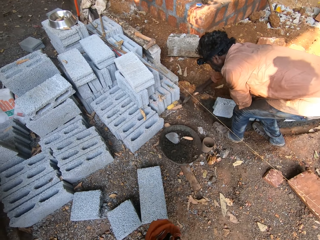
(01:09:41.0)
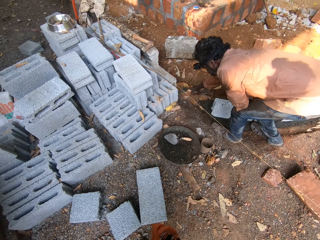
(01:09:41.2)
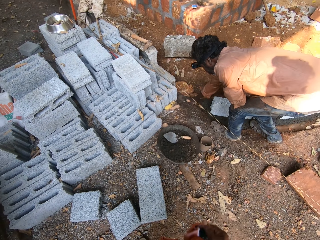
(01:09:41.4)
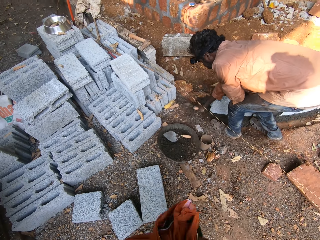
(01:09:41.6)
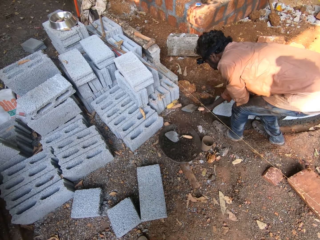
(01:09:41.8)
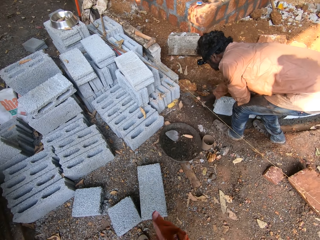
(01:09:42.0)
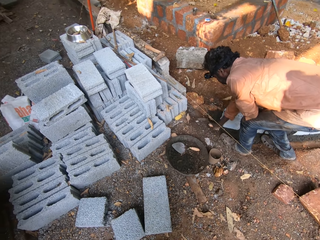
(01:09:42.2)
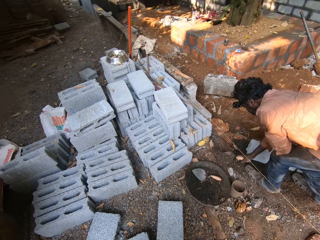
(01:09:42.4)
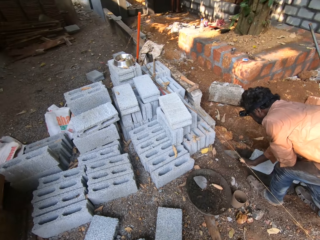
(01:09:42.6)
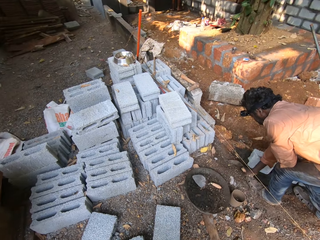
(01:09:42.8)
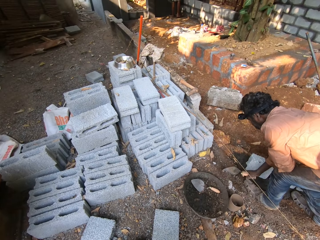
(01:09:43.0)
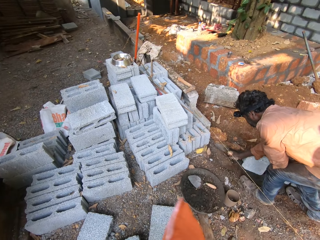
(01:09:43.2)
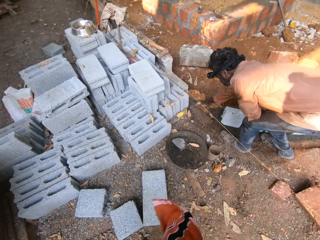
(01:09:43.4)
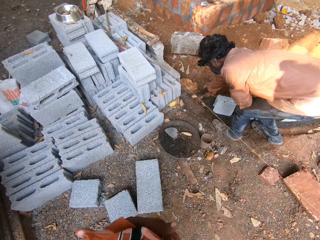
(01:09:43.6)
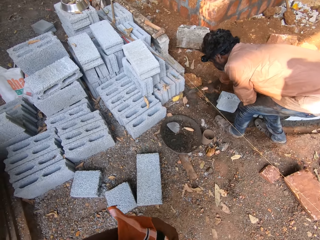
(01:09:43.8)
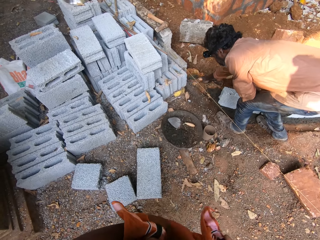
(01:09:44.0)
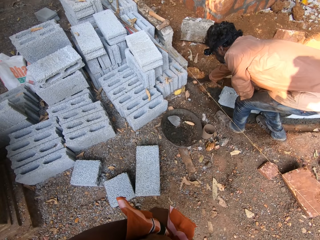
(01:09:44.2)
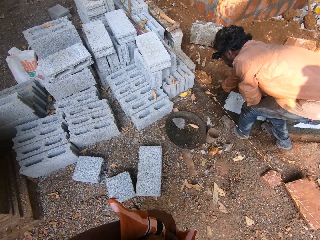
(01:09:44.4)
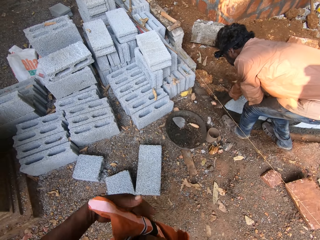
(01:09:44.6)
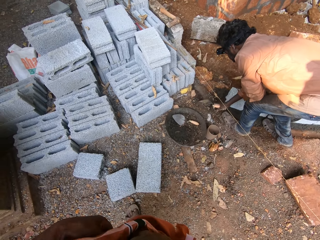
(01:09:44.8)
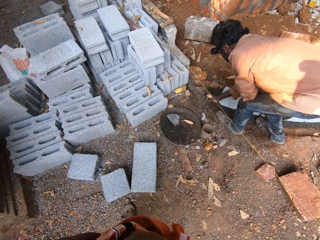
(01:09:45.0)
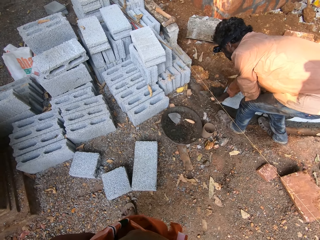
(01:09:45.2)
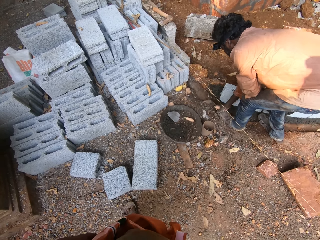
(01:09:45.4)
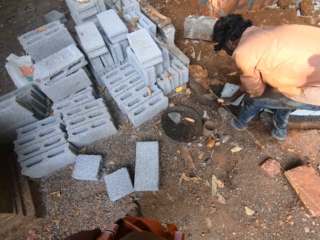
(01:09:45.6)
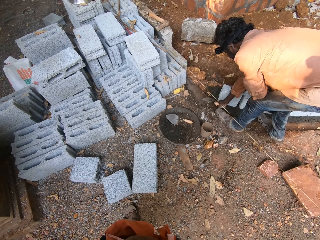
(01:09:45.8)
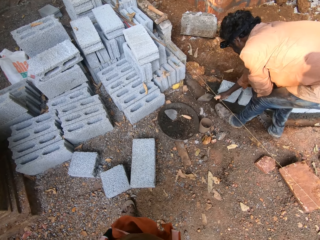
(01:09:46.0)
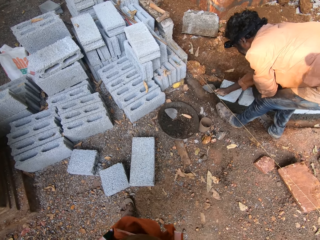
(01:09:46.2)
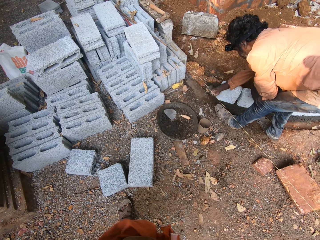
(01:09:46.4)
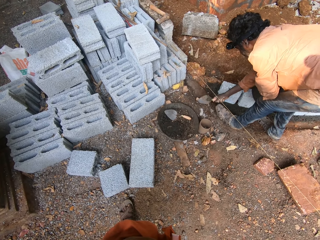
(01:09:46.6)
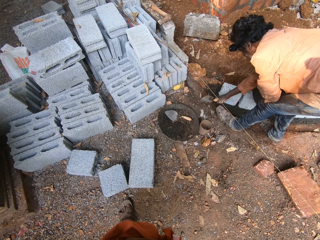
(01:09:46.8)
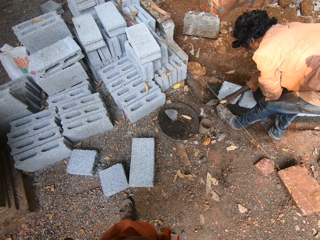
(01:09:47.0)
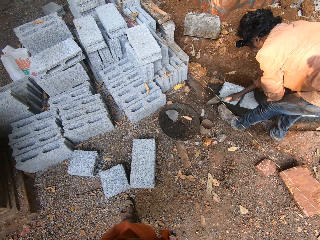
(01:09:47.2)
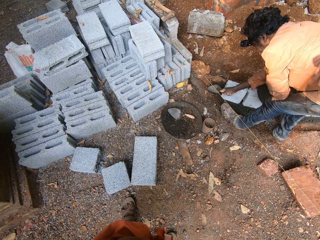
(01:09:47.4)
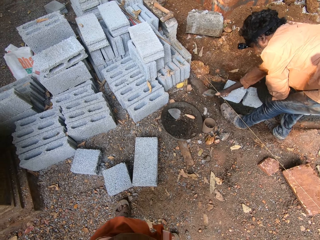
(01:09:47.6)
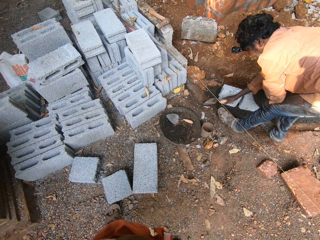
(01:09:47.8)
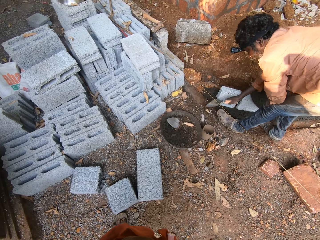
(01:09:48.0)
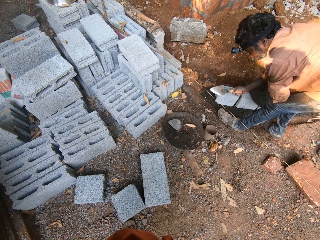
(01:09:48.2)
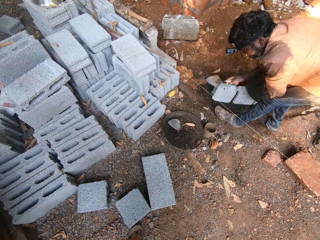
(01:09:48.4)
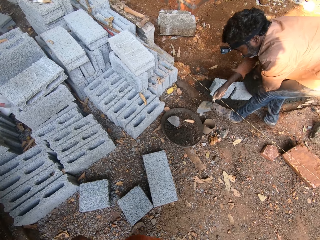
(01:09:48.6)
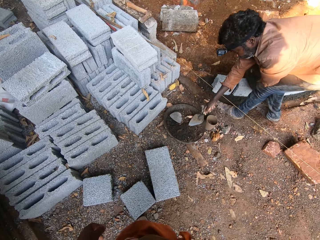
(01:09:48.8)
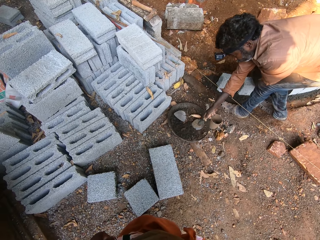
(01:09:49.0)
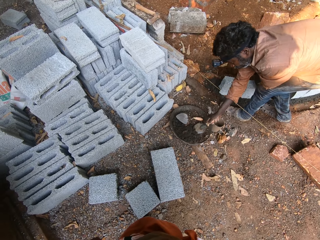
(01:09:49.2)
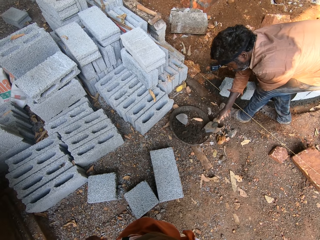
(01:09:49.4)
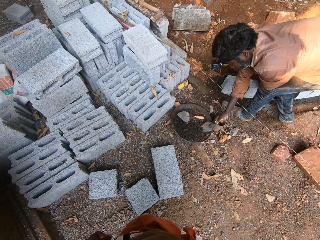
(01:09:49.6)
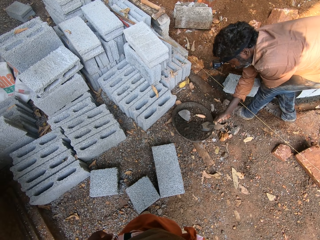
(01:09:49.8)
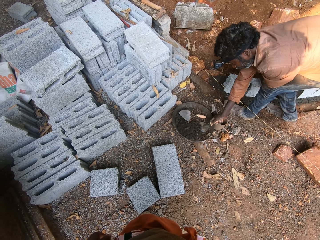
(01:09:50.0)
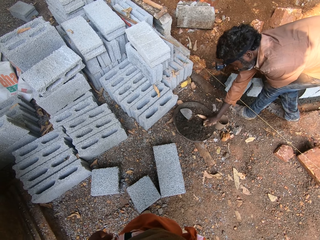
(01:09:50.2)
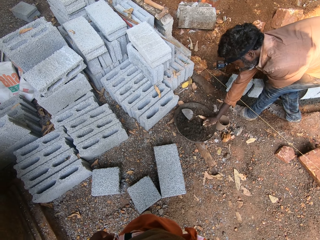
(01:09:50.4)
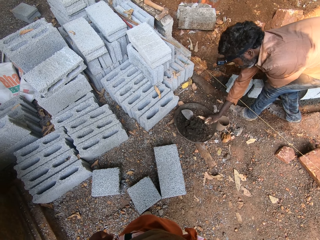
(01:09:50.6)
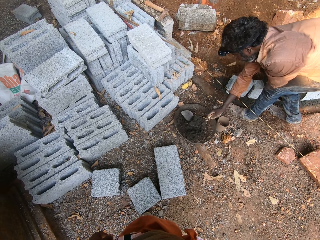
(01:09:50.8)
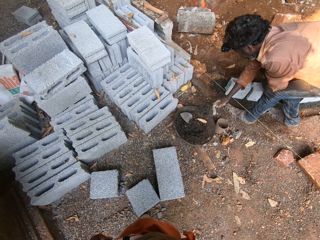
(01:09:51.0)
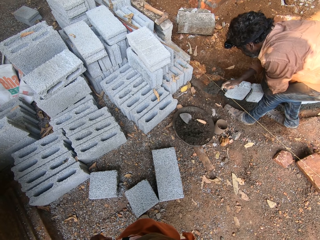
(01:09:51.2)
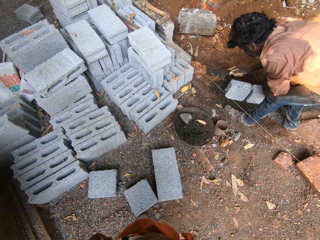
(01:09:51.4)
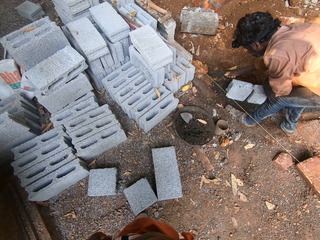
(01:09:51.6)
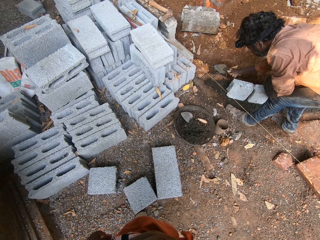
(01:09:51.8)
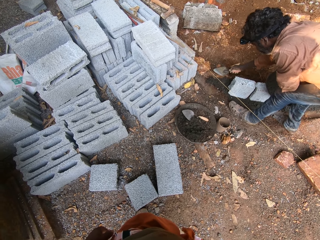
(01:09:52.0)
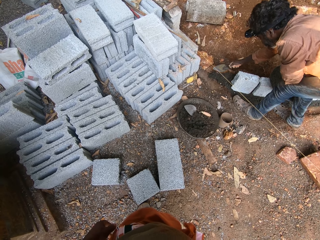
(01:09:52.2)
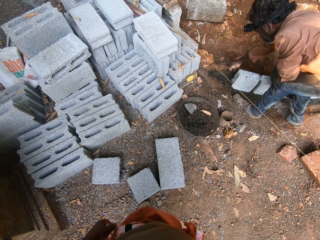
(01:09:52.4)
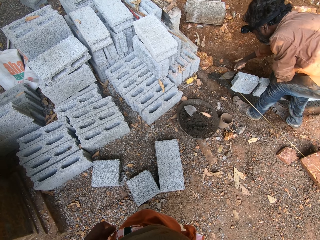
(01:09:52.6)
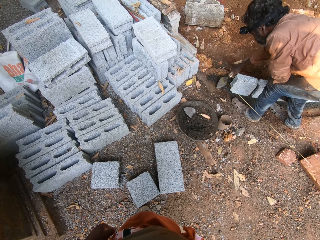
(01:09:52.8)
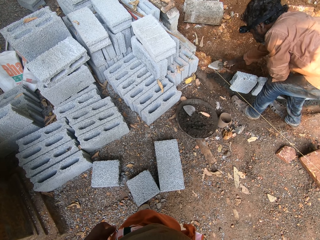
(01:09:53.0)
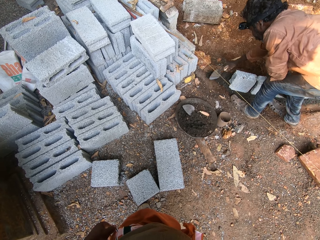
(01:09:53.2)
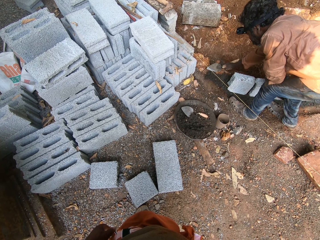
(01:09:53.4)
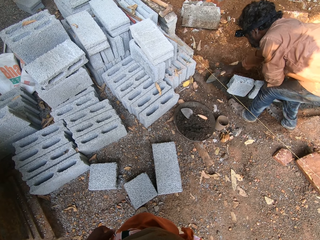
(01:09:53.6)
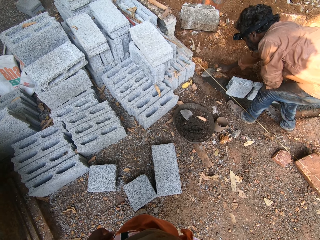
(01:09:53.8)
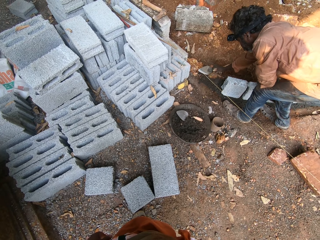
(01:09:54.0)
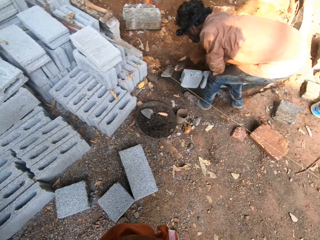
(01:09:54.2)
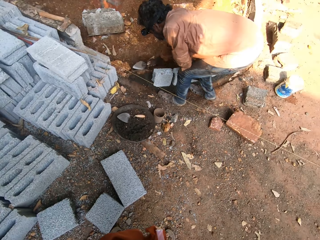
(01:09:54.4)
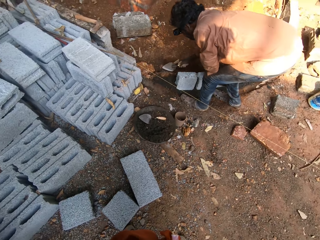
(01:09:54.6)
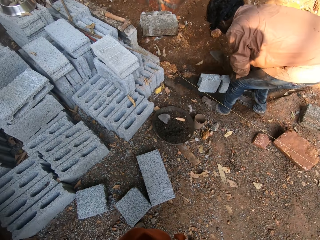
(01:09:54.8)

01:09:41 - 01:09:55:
The camera wearer wraps something with his hand. He stands still. The man packs some cementing materials from the hand pan on the ground into the concrete foundation with the hand trowel in his right hand. The man spreads the cementing material on the concrete foundation with the hand trowel in his right hand.

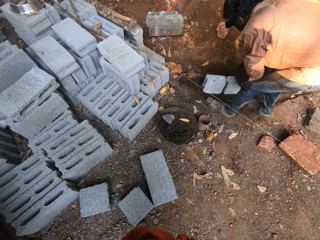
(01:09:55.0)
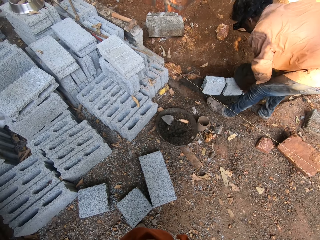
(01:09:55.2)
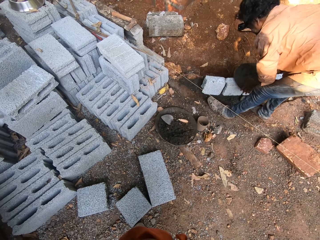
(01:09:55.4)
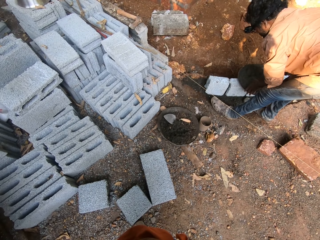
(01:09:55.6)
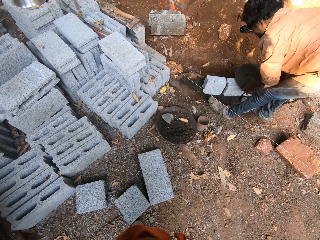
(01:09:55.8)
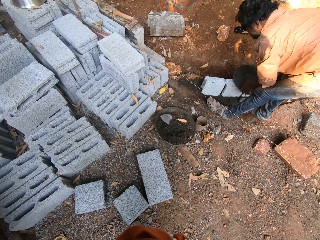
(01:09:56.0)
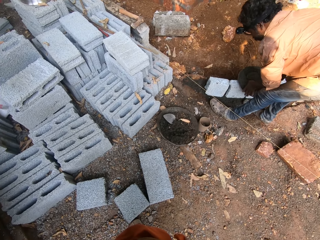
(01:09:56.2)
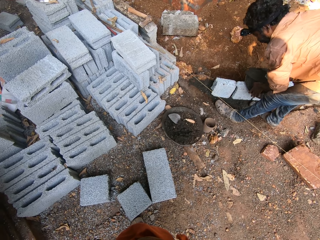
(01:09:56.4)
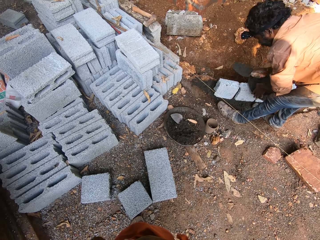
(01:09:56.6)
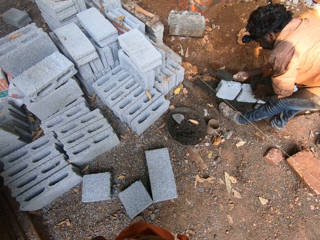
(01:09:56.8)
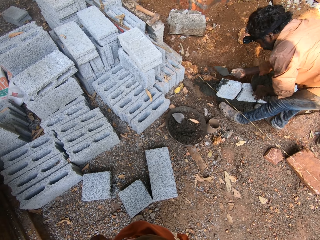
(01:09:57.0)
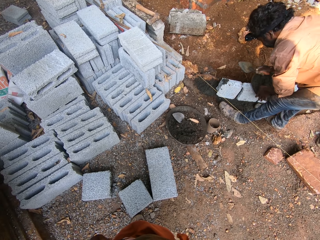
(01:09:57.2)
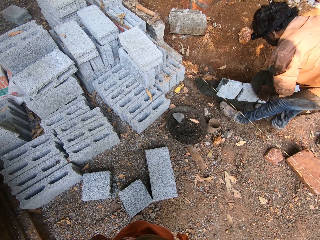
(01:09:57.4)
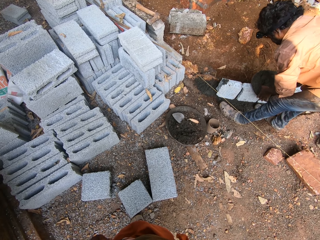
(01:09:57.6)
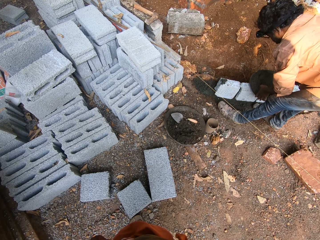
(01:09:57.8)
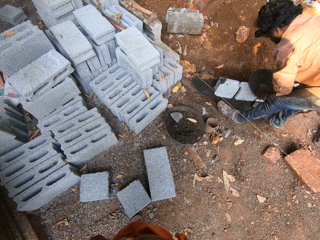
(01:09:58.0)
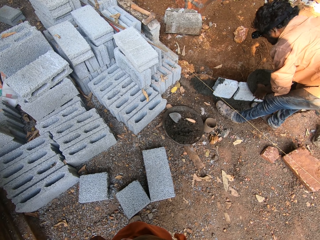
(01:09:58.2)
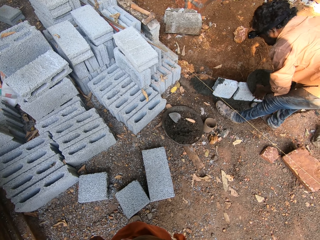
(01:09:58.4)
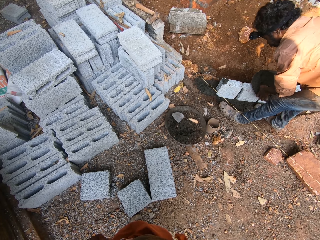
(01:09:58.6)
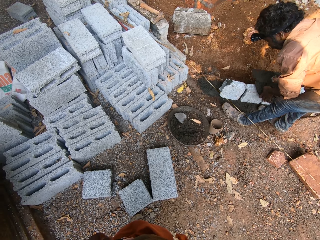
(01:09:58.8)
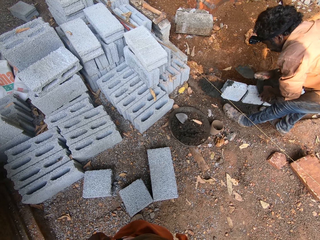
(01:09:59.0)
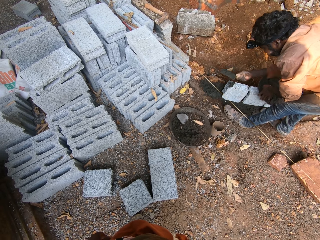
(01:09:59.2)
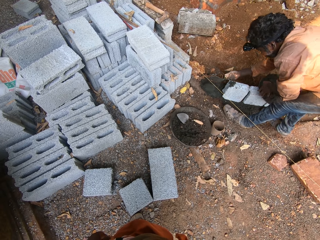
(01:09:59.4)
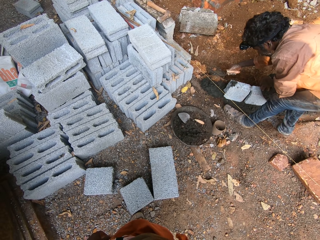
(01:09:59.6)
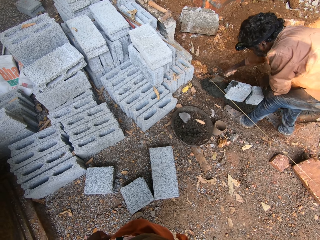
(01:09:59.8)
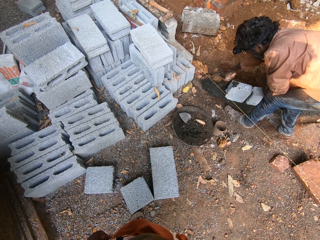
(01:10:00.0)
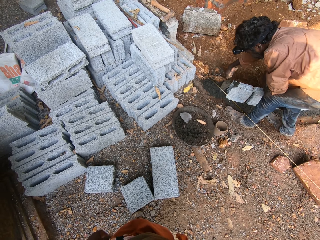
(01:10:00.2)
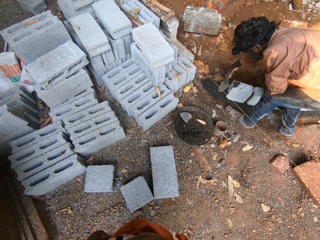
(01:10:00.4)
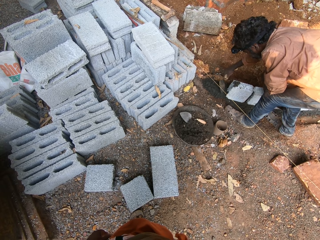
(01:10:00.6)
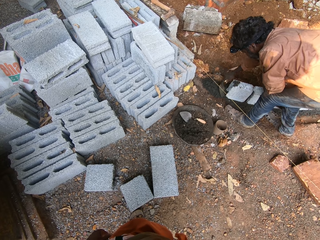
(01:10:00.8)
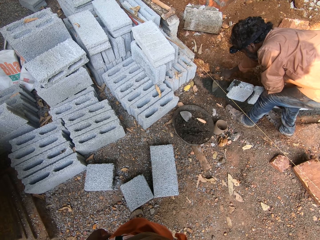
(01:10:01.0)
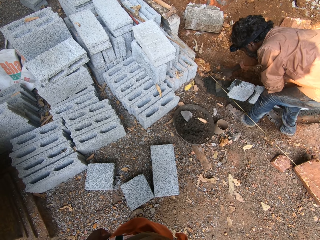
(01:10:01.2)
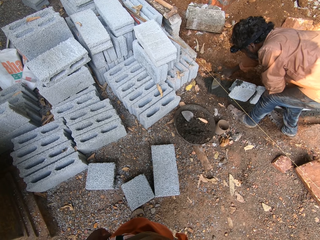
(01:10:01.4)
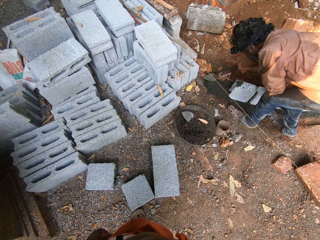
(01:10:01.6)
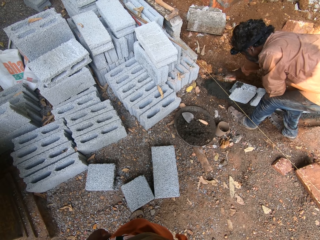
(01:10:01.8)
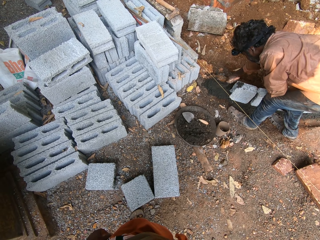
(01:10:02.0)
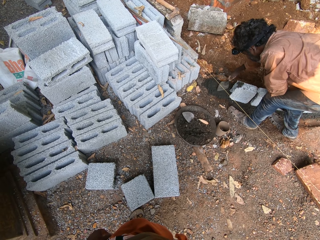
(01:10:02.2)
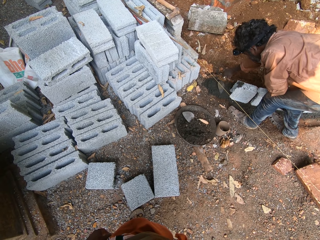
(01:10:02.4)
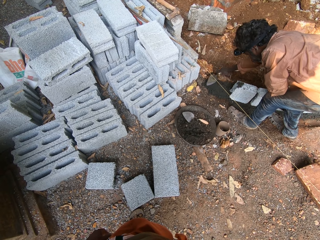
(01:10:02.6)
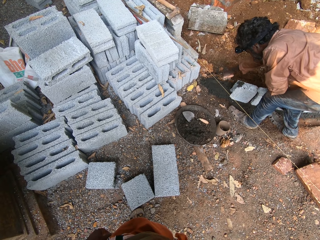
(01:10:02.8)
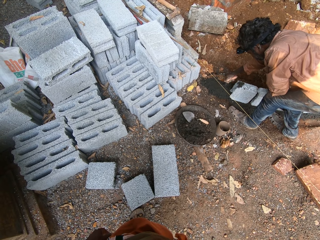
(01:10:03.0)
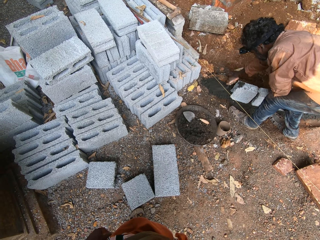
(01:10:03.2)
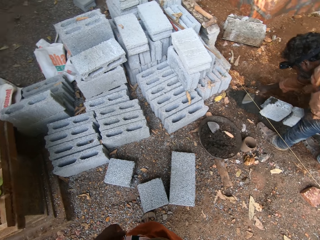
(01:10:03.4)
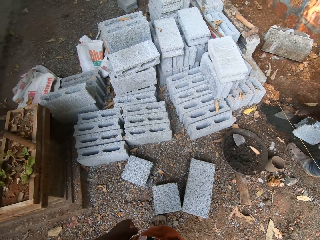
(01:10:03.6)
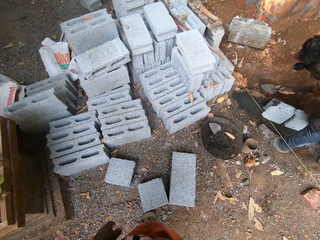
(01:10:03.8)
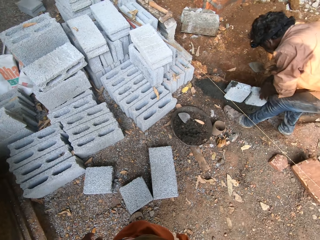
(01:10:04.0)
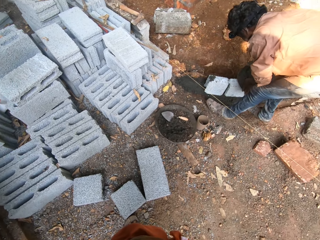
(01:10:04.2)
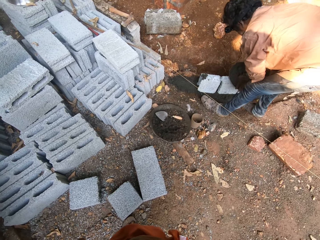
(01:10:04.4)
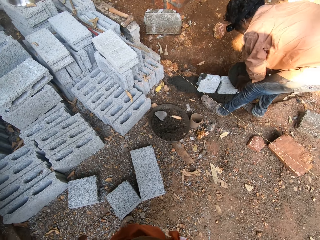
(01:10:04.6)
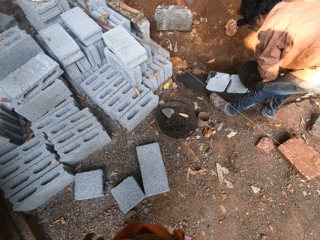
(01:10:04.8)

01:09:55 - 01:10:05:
The man packs some cementing materials from the hand pan on the concrete wall into the concrete foundation with the hand trowel in his right hand. The man spreads the cementing material on the concrete foundation with the hand trowel in his right hand. The camera wearer looks around. The man packs some cementing materials from the hand pan on the concrete wall into the concrete foundation with the hand trowel in his right hand.
